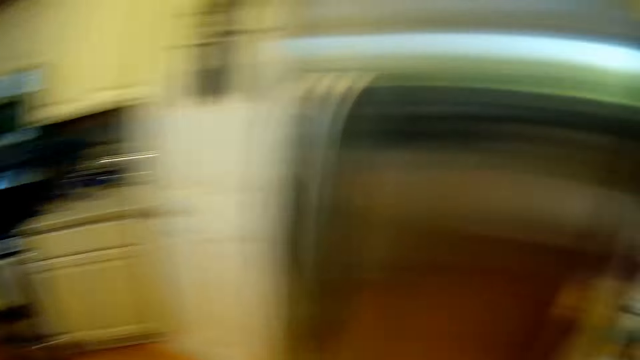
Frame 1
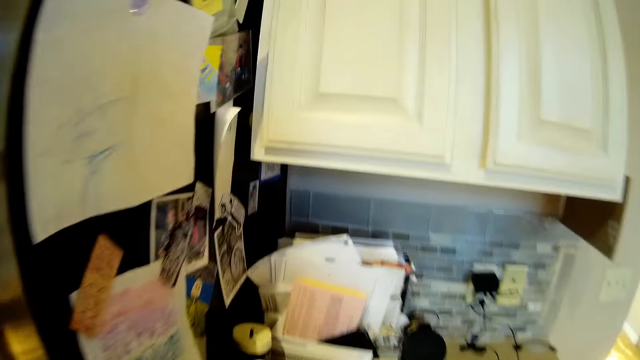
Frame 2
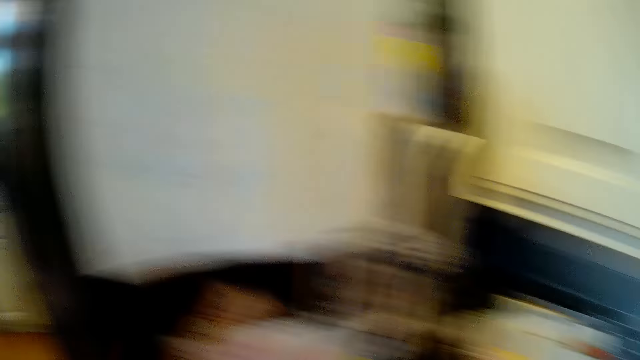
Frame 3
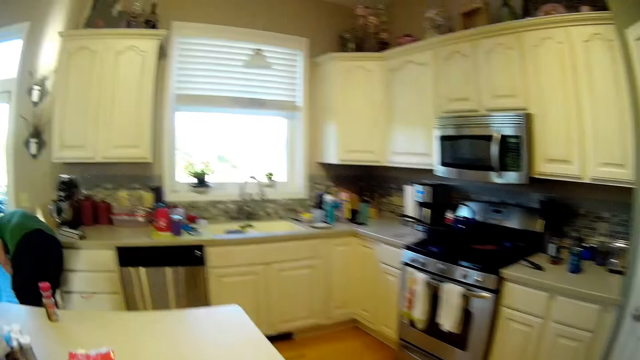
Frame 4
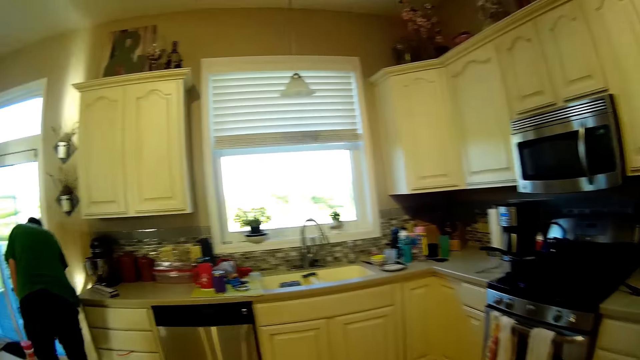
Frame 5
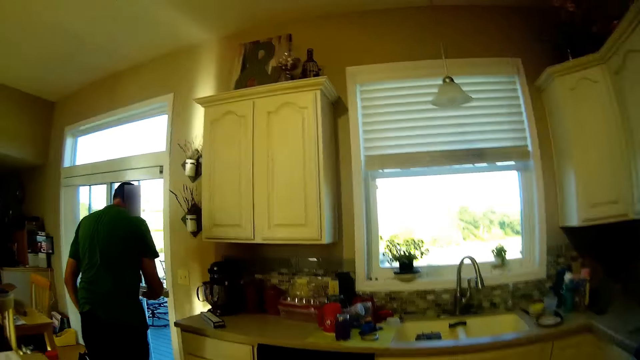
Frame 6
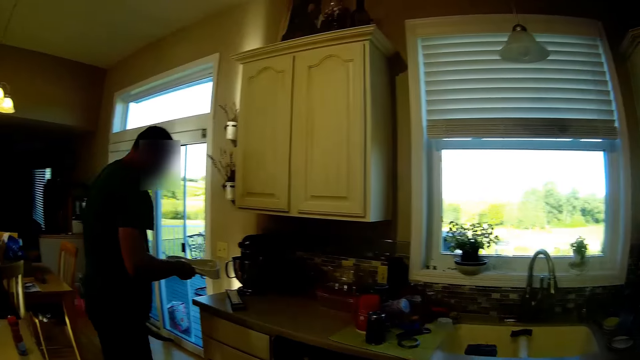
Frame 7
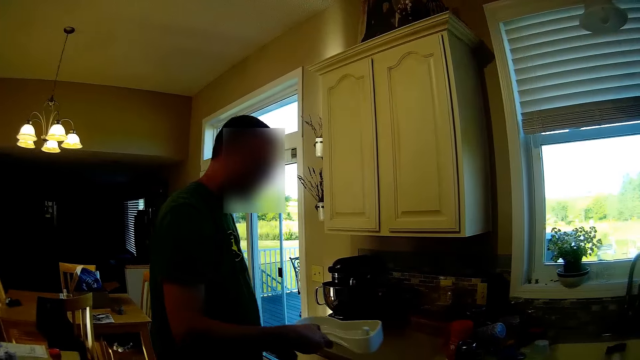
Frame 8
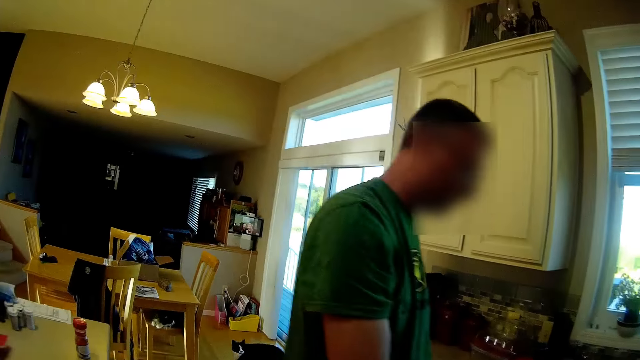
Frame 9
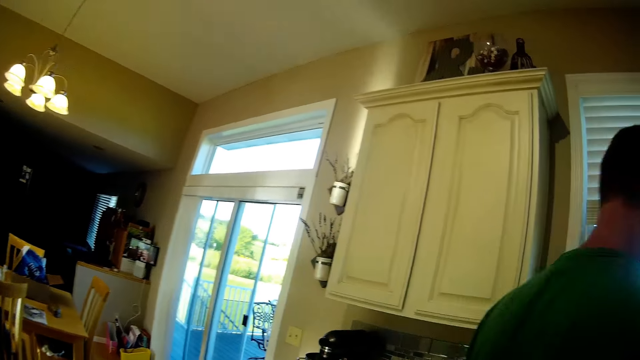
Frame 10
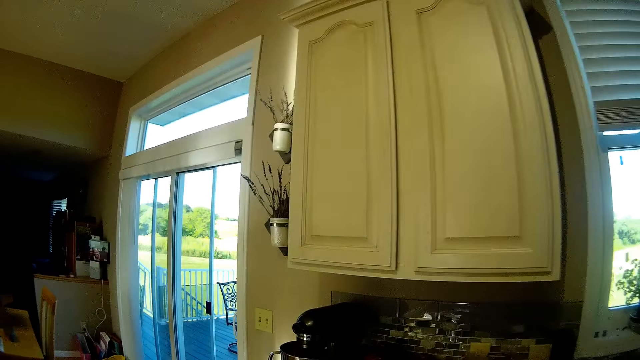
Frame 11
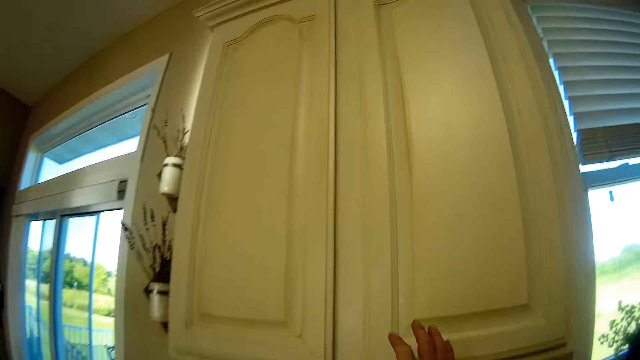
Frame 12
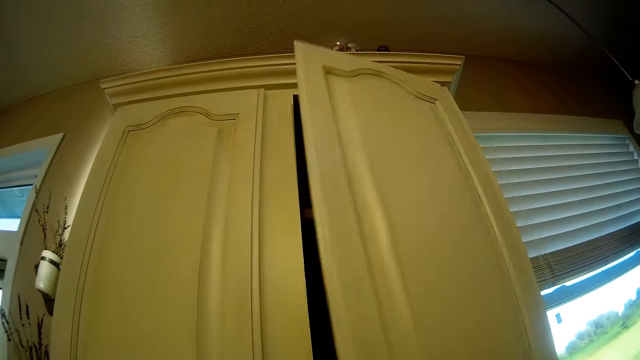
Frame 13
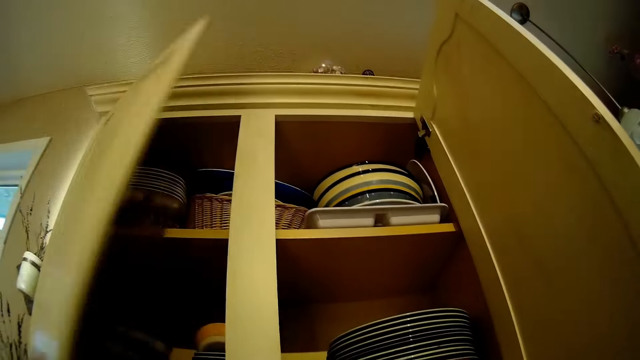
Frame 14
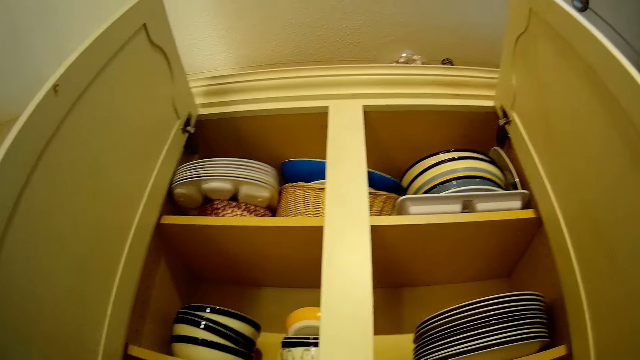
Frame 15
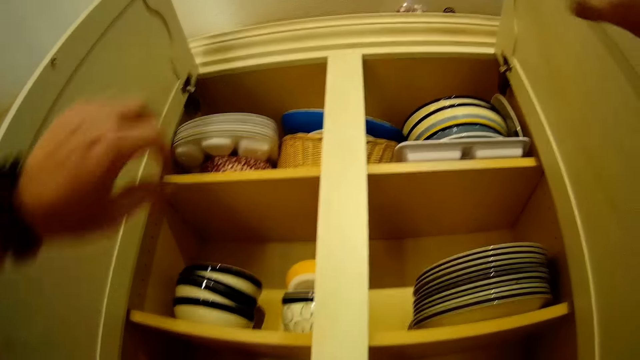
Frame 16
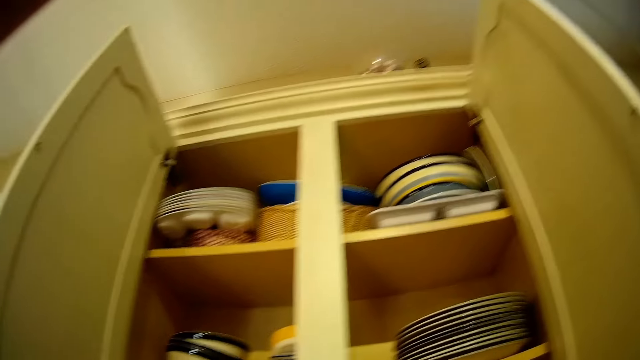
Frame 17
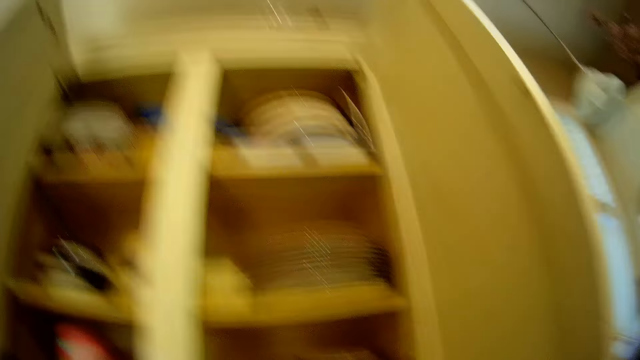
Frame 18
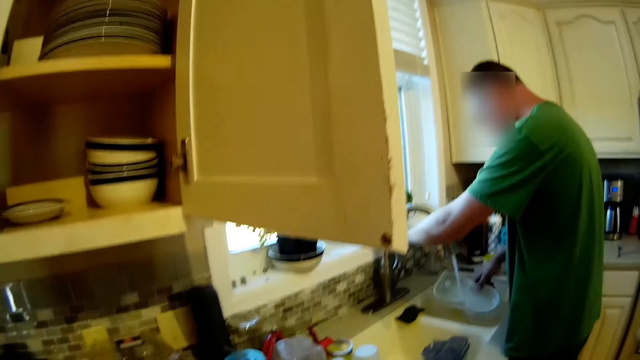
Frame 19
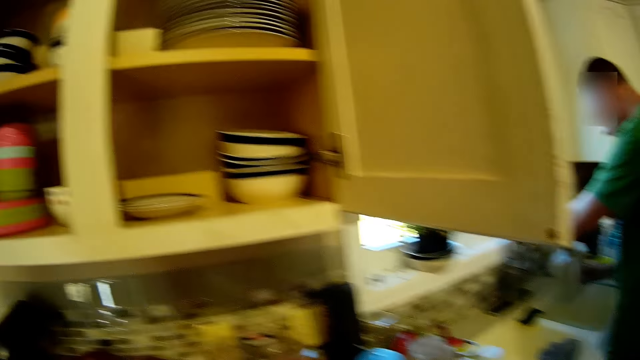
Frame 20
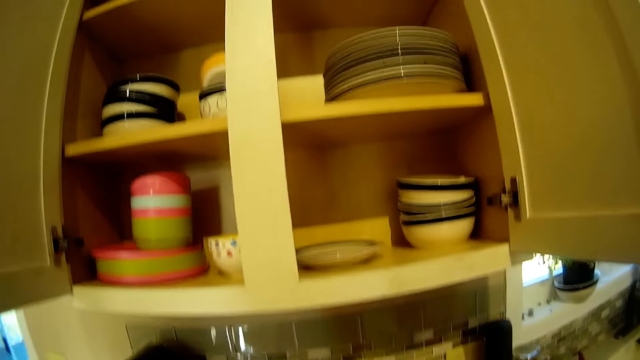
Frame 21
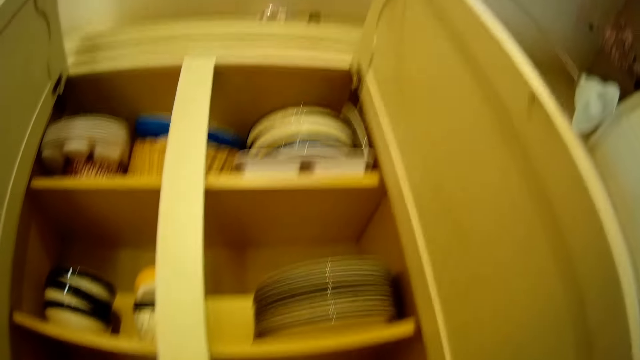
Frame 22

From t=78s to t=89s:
The camera wearer walks in a kitchen. They turn around. They walk in the kitchen. A man picks a dish on the floor. The man holds a paper. The man walks in the kitchen. The camera wearer walks in the house. They open a cabinet. They stretch the arms. The man washes a container in the sink.

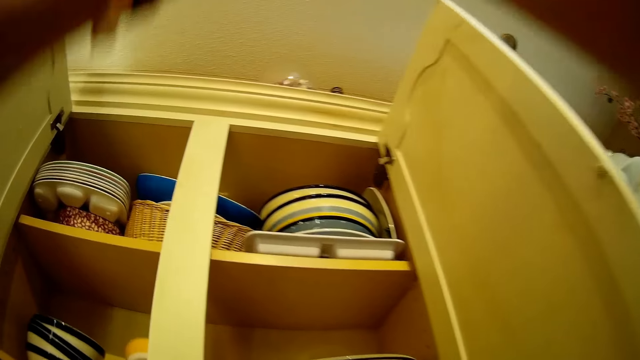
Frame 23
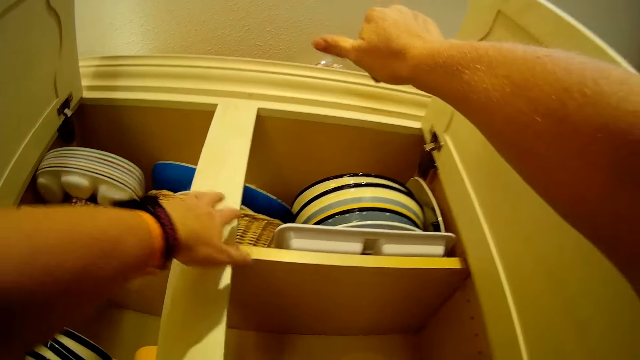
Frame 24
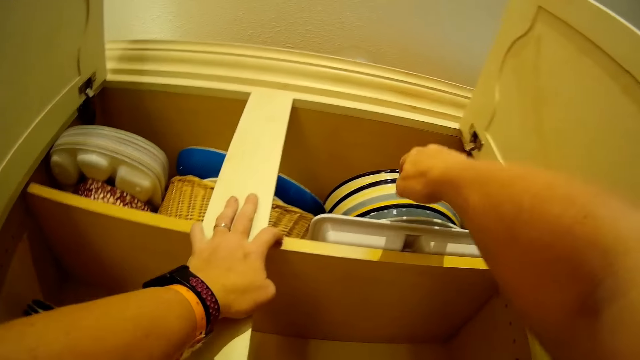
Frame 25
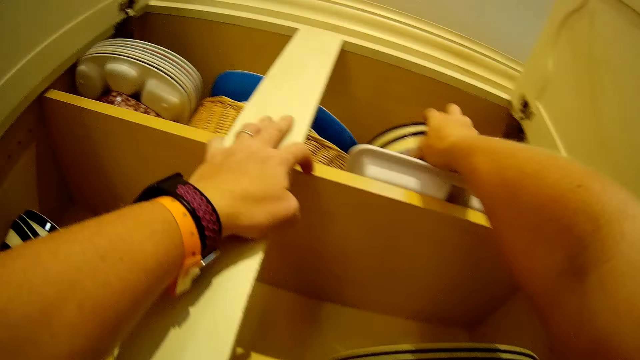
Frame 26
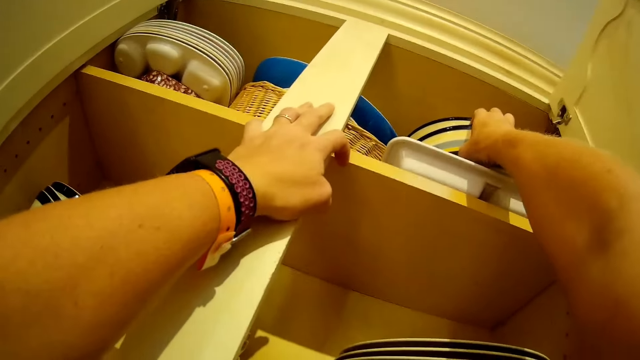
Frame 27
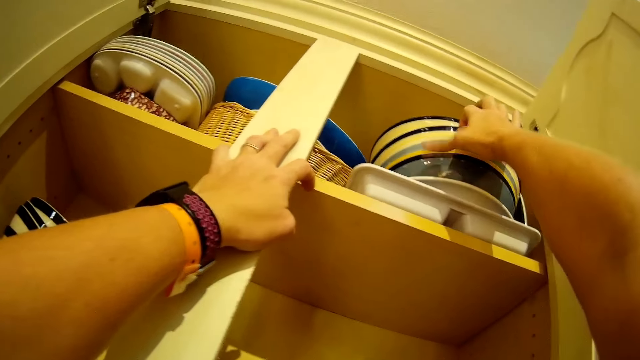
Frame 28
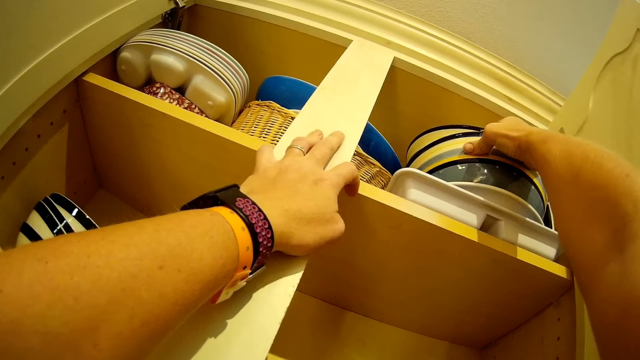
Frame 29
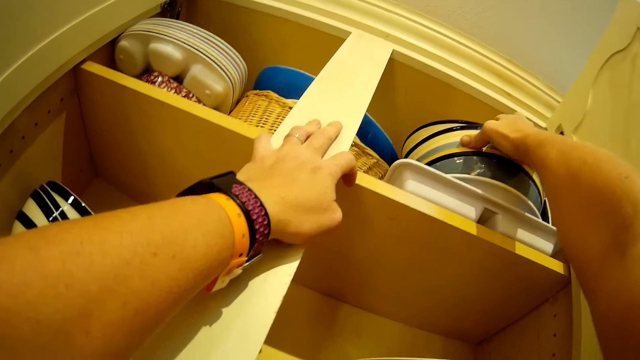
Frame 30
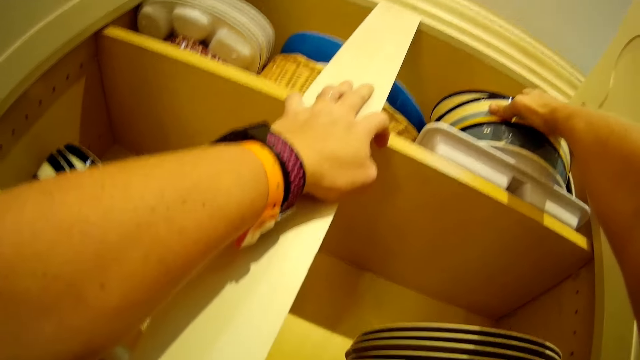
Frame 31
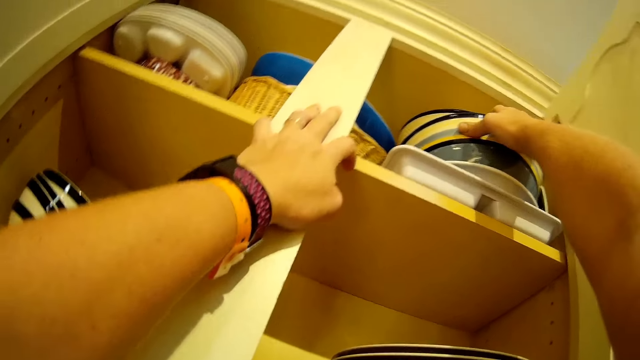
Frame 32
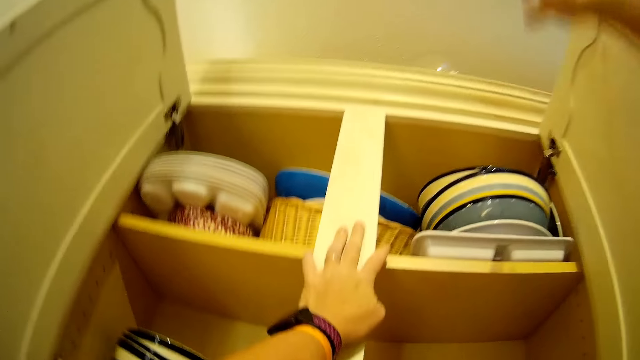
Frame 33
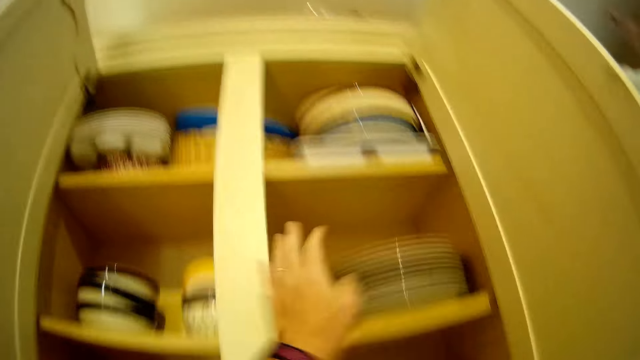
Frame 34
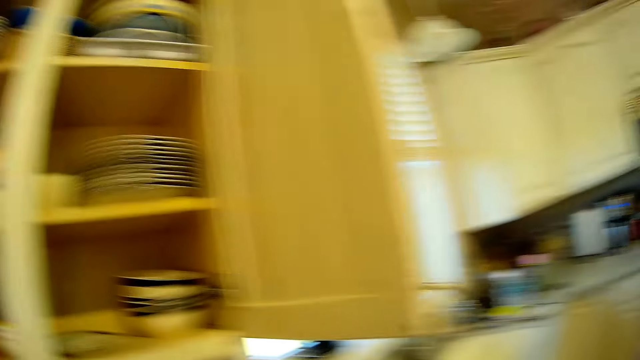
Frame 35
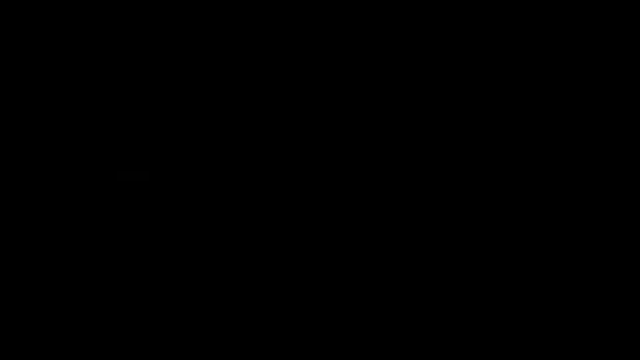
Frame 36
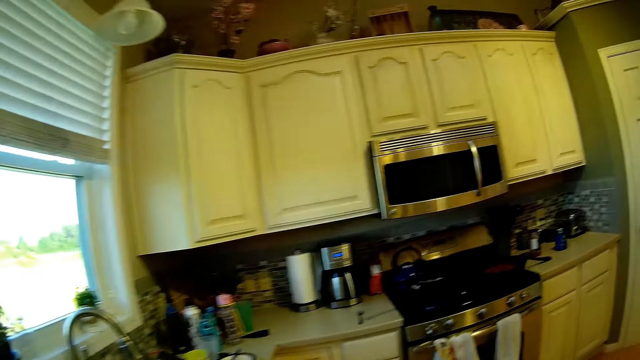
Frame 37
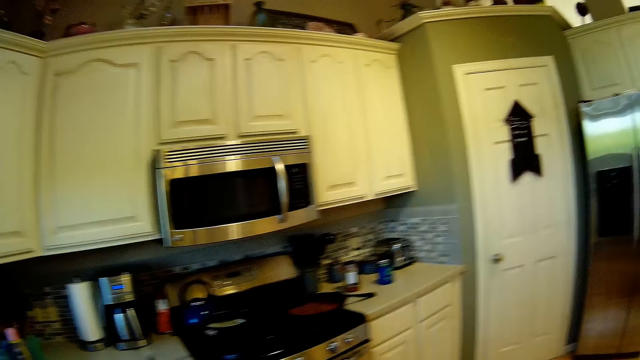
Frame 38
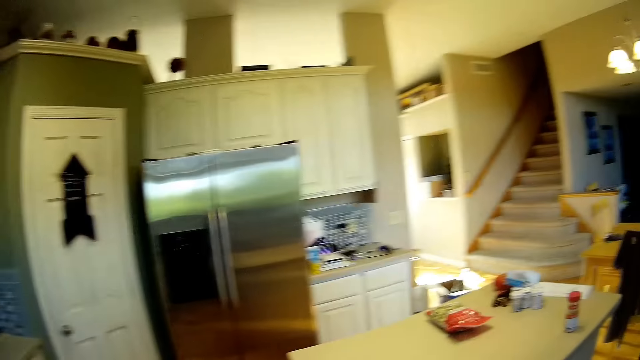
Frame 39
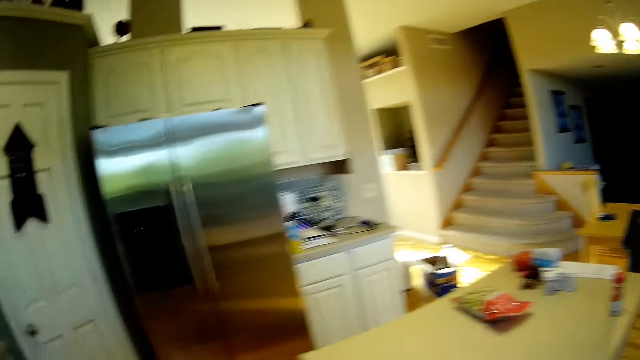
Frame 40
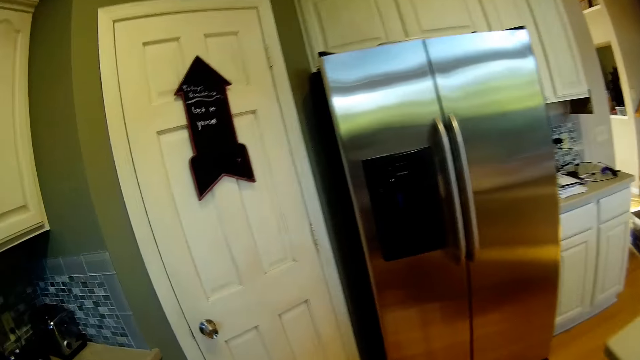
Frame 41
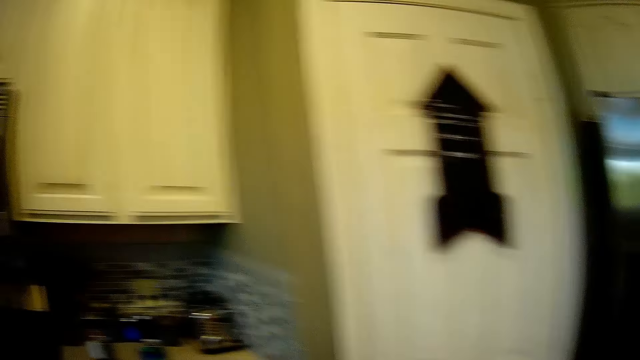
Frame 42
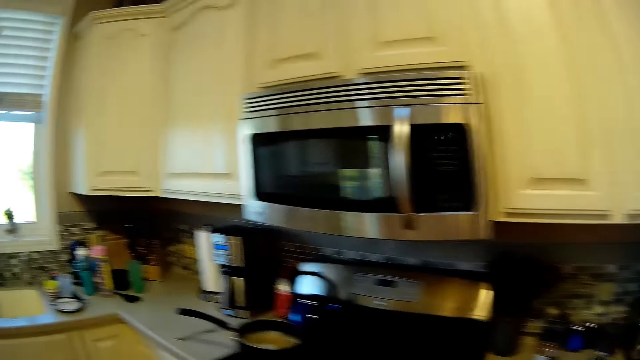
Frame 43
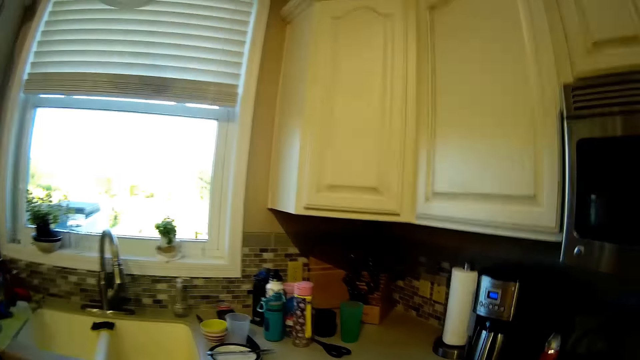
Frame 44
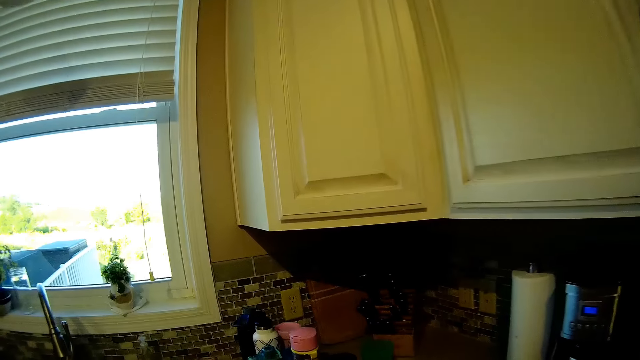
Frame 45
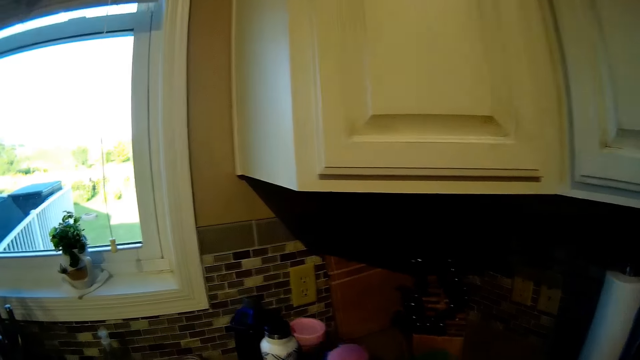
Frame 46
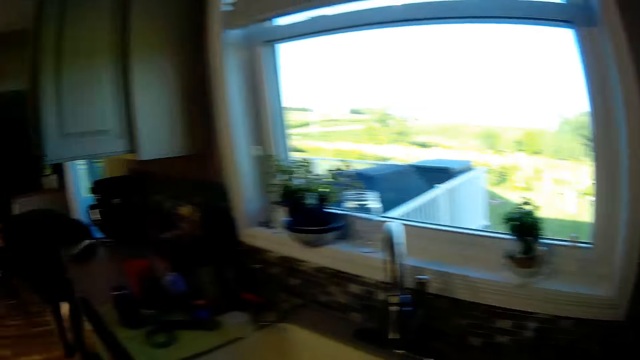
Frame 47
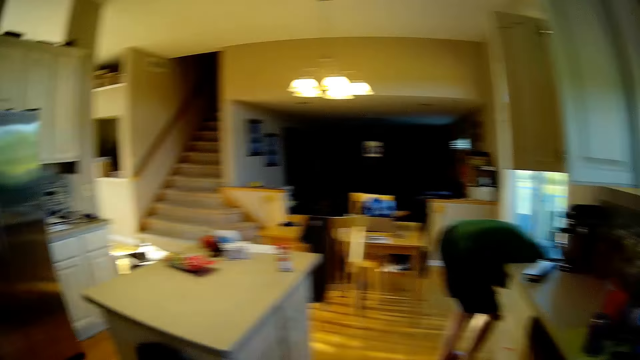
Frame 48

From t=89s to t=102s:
The camera wearer raises hands. They touch the bowls in a cabinet. They pull utensils. They converse with a person. They walk in the kitchen.
